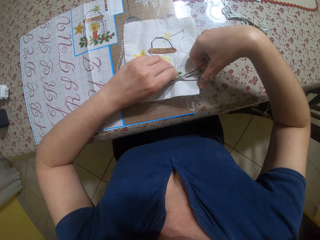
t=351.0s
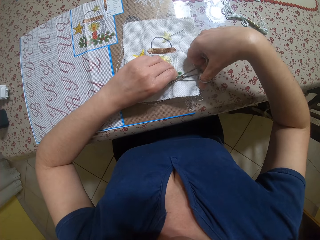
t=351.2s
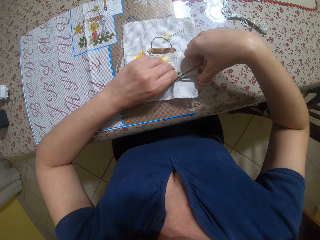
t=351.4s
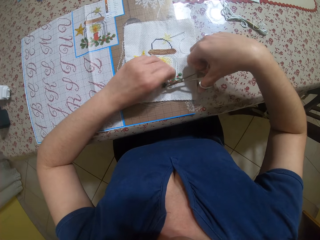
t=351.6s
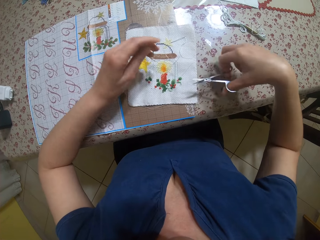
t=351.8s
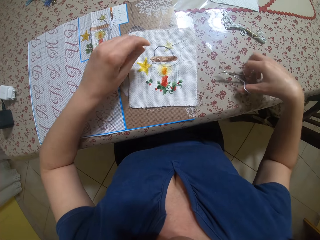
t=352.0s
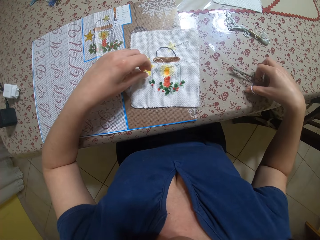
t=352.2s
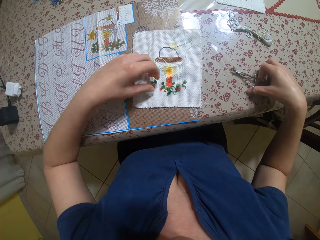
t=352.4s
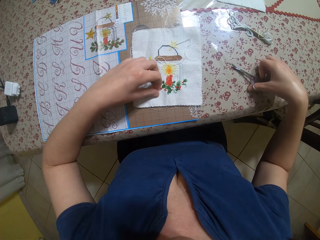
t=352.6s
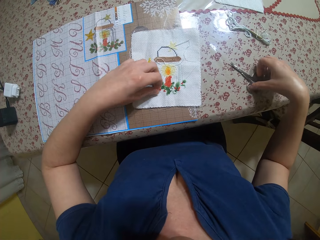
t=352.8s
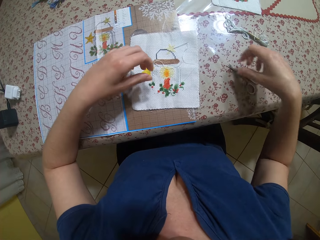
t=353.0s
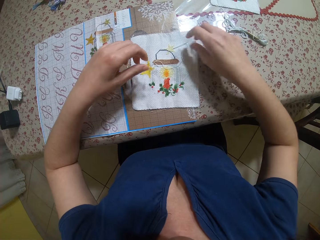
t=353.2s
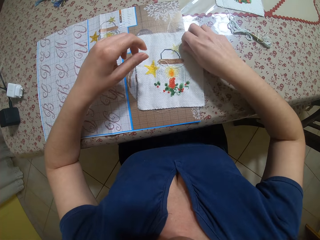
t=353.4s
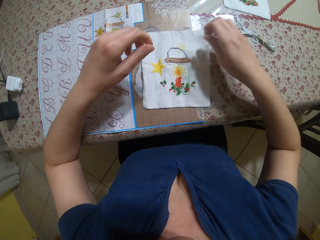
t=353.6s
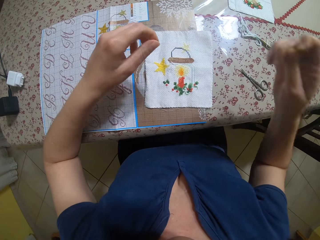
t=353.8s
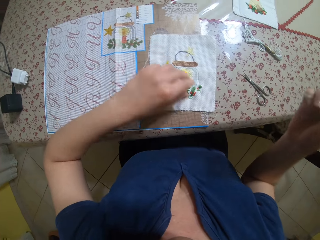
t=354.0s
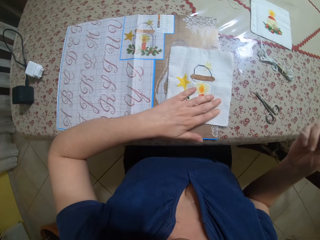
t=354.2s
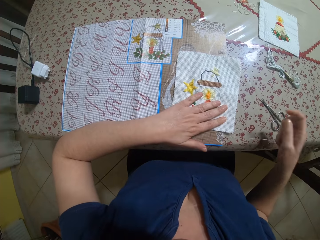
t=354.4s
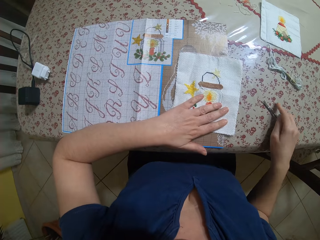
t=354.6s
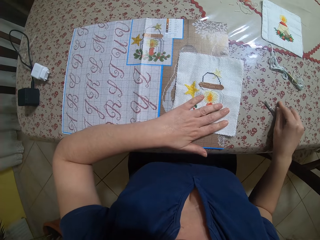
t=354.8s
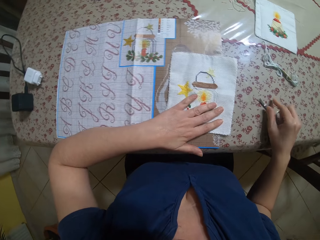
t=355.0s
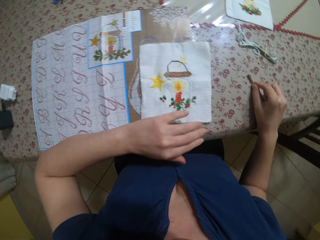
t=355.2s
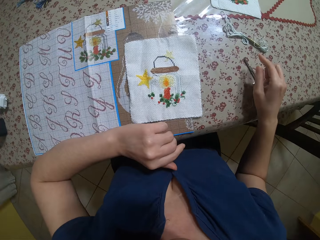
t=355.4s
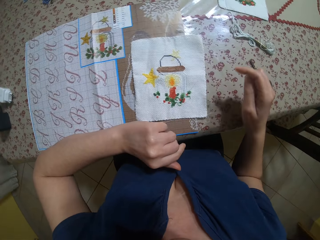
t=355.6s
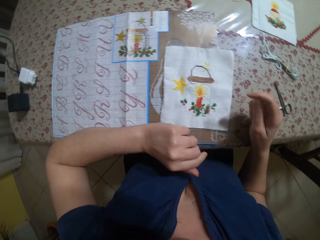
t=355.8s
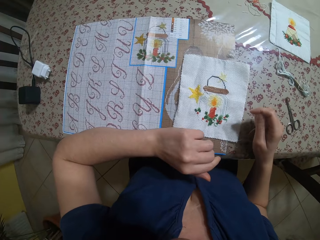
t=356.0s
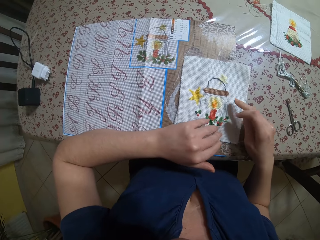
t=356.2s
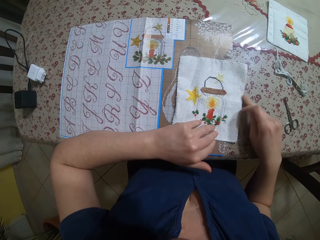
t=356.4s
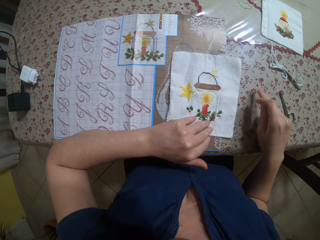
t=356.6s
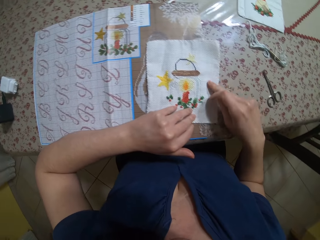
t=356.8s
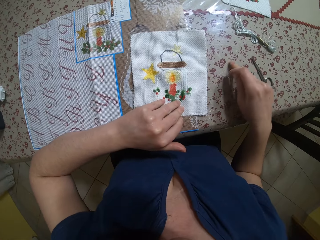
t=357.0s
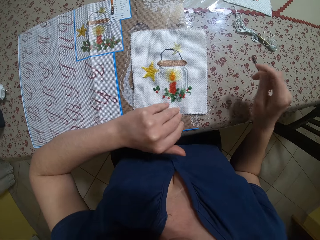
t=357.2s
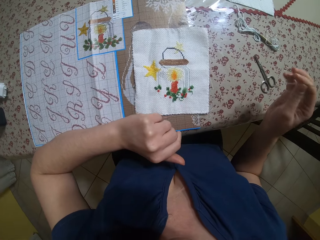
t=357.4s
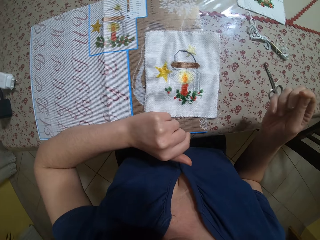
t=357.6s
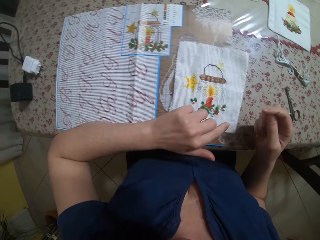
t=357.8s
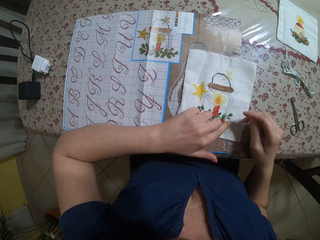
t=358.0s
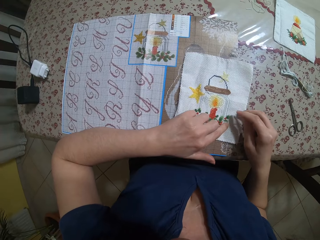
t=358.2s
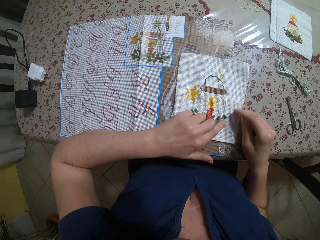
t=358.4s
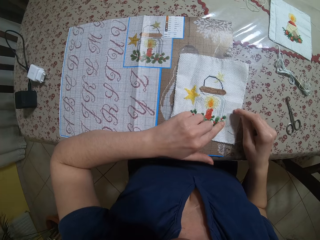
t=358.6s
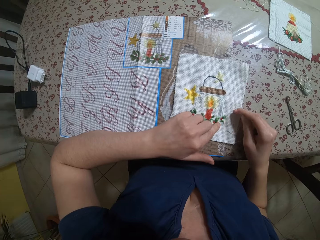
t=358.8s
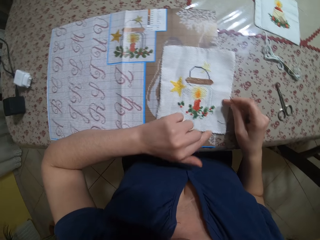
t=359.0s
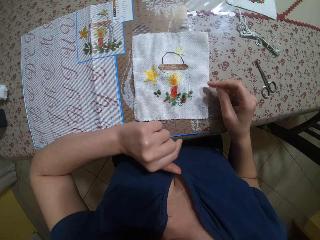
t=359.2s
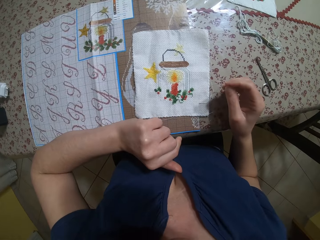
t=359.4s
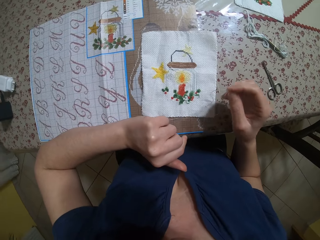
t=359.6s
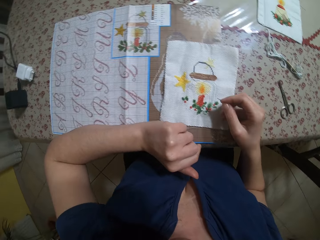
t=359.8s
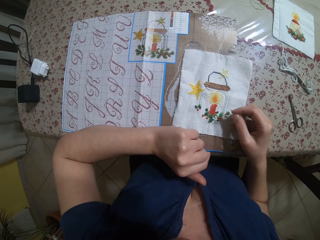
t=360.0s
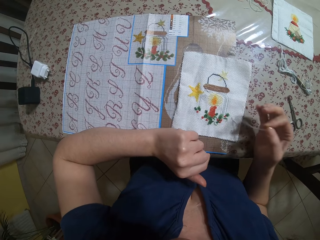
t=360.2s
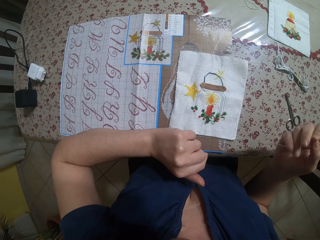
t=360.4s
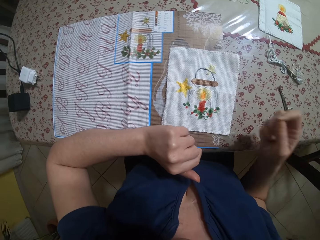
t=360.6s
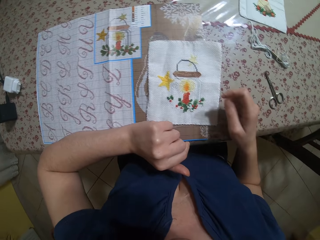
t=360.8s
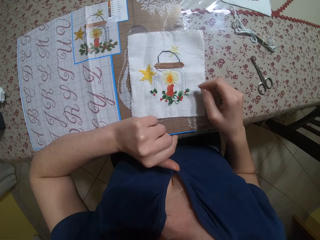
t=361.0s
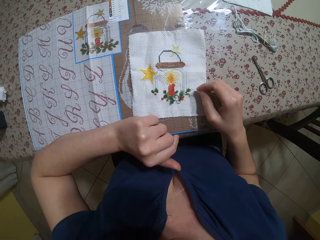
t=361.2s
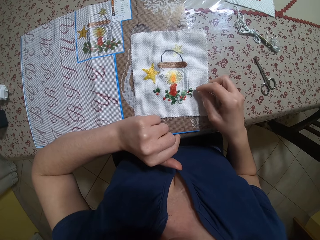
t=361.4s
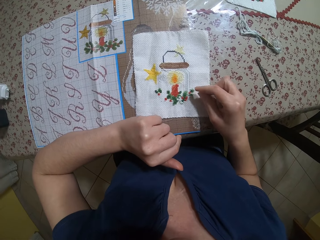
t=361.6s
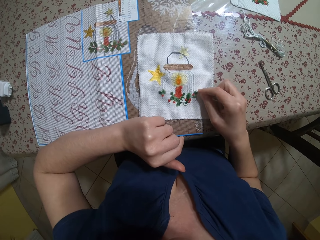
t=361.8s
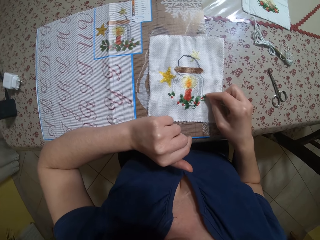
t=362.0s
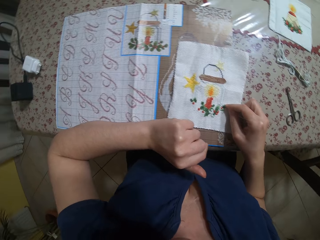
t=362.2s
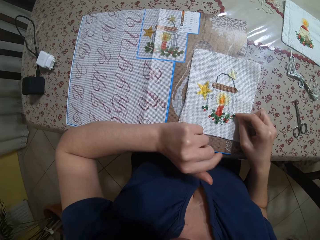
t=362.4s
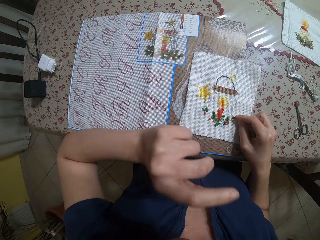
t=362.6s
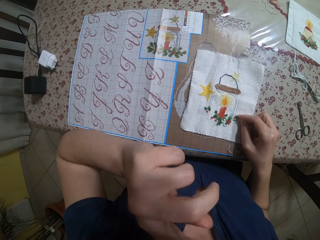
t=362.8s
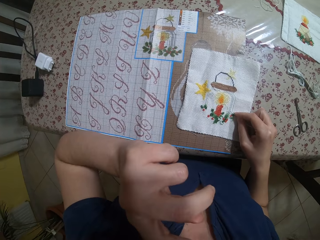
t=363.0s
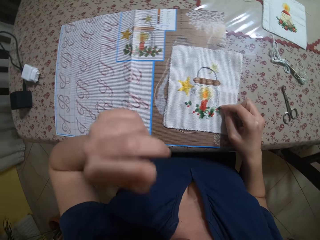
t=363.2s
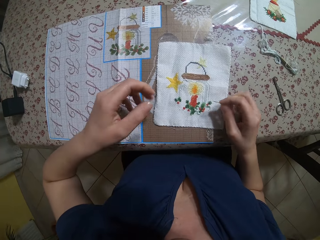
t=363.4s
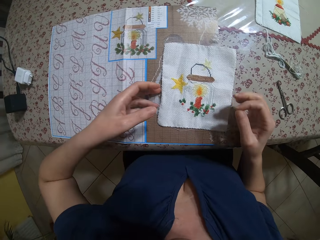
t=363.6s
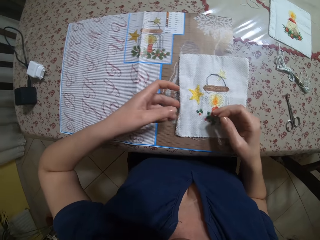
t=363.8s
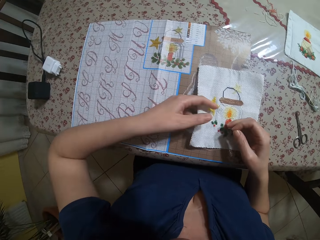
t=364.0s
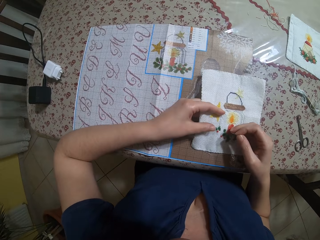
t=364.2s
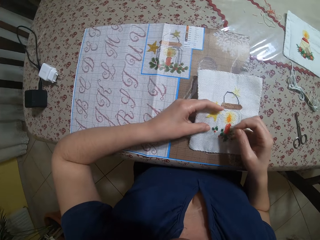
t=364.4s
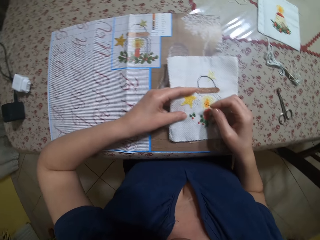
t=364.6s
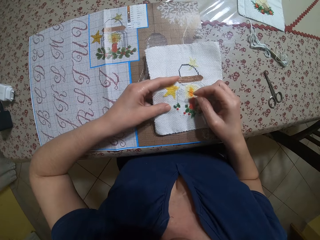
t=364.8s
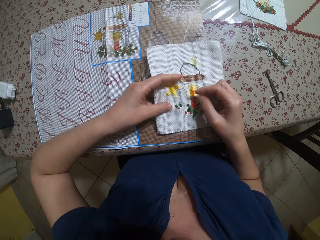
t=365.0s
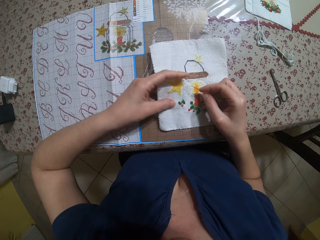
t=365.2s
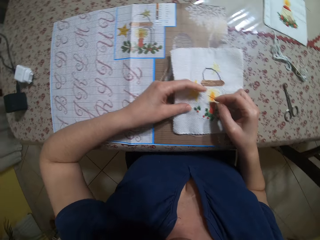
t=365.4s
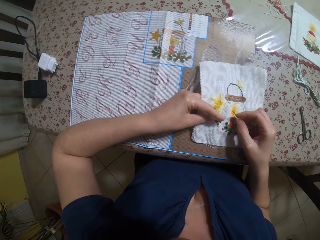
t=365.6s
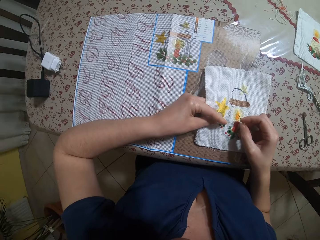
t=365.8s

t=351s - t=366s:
The camera wearer cuts the thread with the scissors in her right hand. She drops the scissors on the table with her right hand. She picks up a needle with her right hand. She presses the embroidery with her left hand. She pushes the scissors with her right hand. She lifts her left hand from the embroidery. She swipes across the embroidery with her left hand. She places both hands on the embroidery. She removes both her hands from the embroidery. She places her right hand on the embroidery. She removes her right hand from the embroidery. She places her right hand on the embroidery. She raises her left hand. She puts her left hand behind the embroidery. She picks up the piece of cloth.

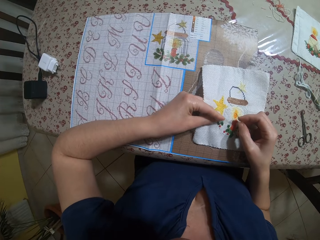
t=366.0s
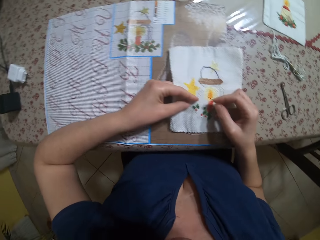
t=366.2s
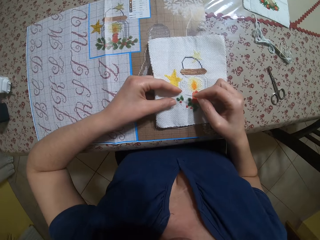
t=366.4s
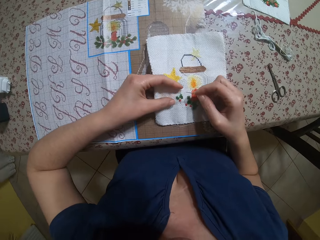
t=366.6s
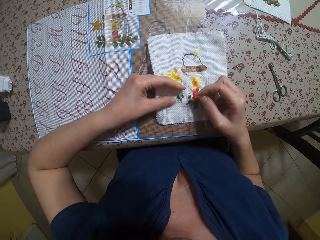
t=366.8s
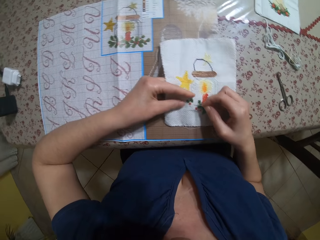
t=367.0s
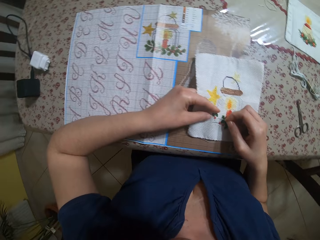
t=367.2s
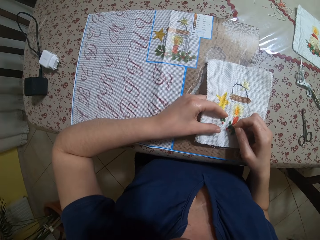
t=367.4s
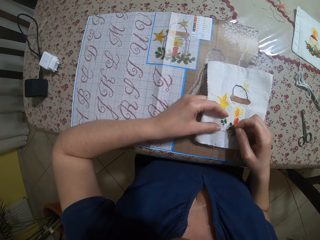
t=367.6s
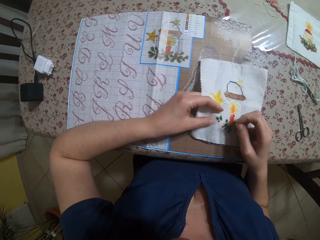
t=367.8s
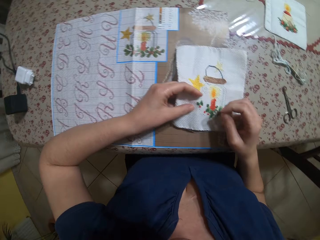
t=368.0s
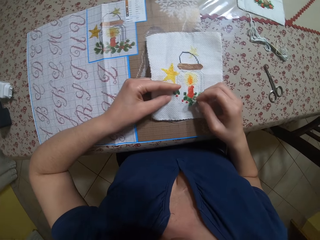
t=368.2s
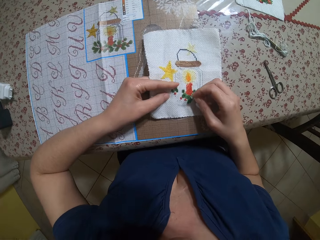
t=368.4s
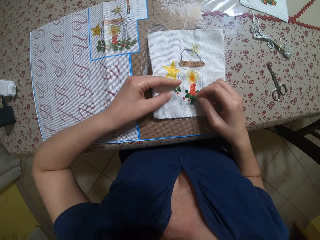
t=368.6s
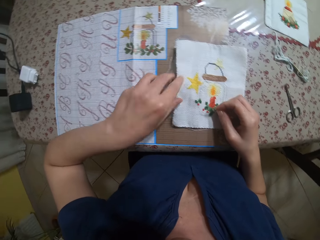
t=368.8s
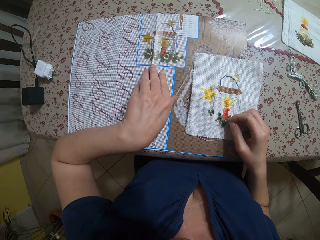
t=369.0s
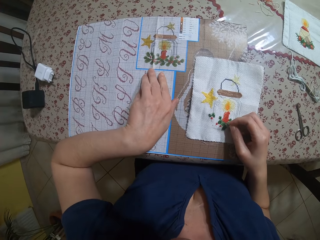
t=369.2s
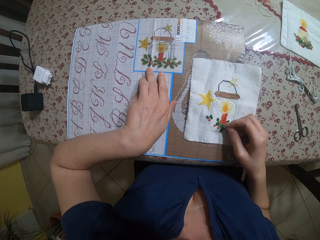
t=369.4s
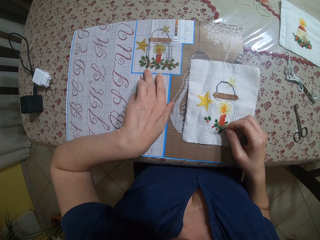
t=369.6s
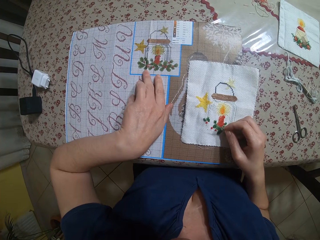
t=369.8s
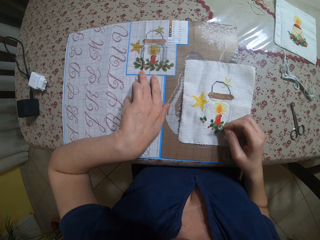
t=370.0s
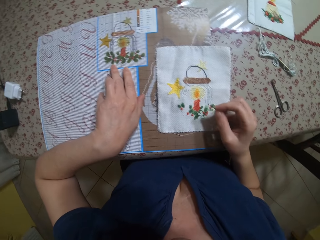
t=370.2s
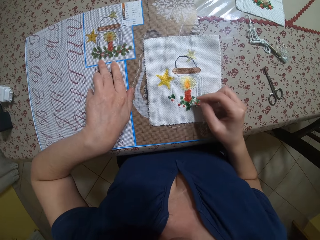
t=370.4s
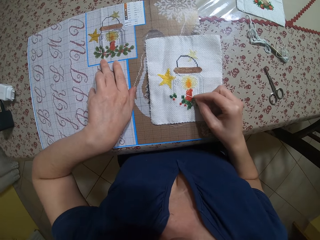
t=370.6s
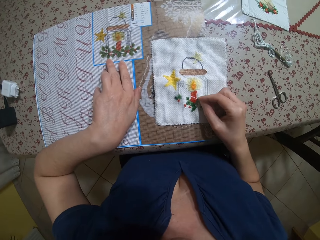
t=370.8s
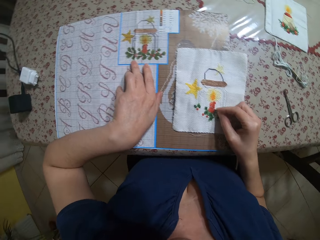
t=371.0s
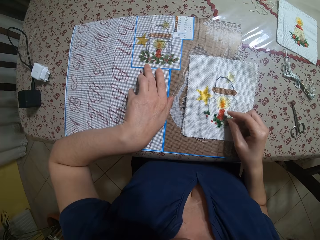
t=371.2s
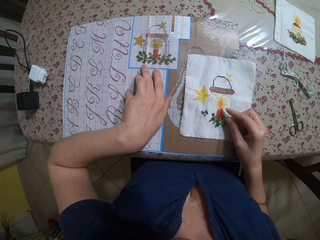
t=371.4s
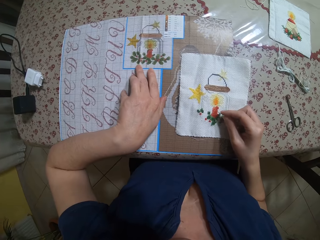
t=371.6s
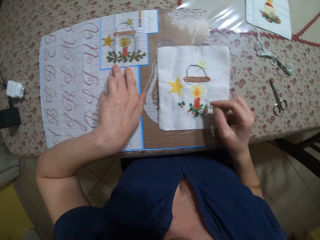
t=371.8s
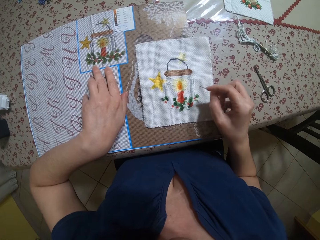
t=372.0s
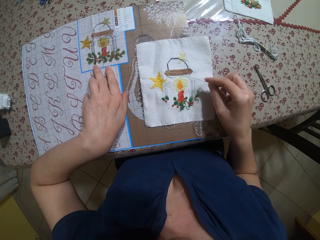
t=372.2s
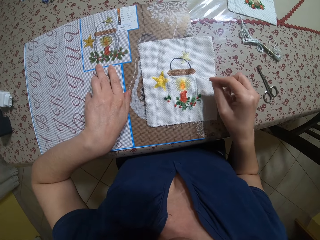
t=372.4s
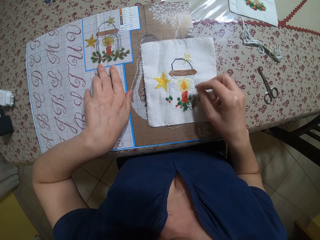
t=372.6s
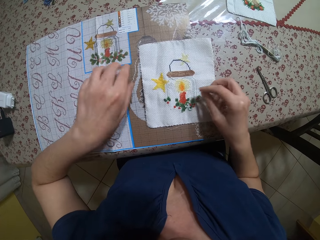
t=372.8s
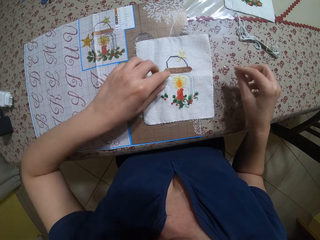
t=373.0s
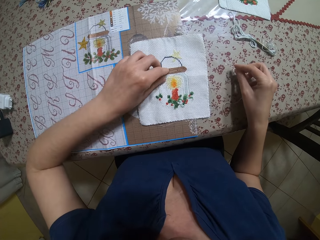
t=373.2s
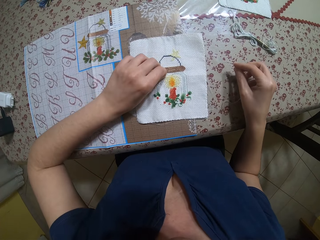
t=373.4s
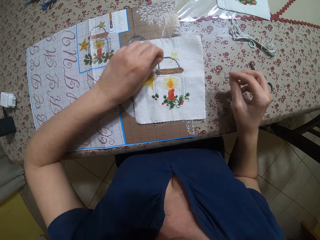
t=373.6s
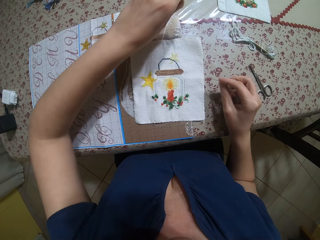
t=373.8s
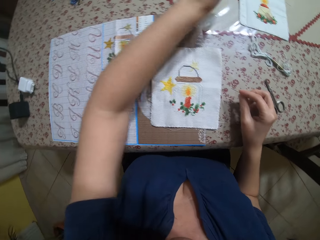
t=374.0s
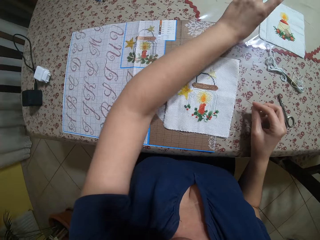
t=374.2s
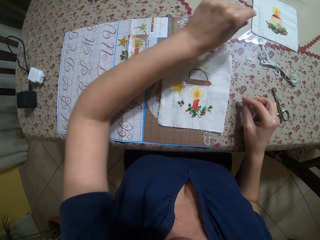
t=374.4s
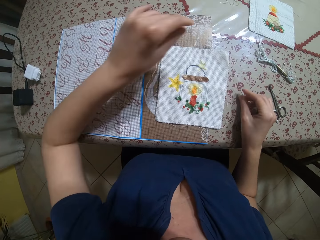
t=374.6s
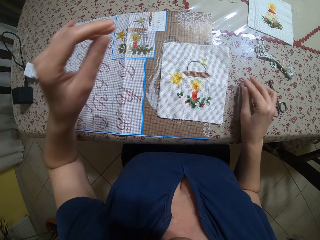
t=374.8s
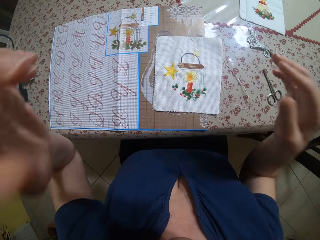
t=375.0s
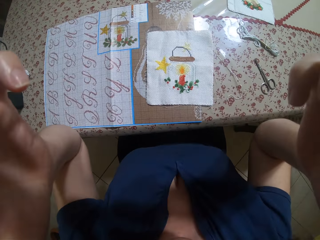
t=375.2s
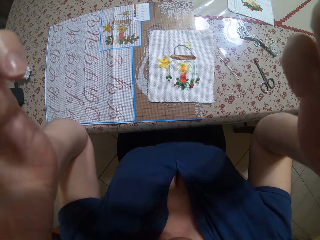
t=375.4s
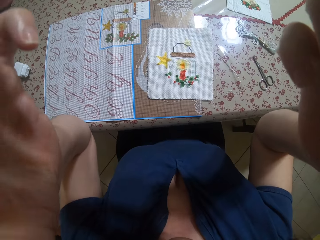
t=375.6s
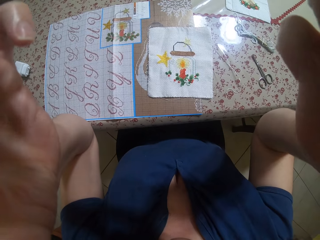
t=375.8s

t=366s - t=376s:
The camera wearer shifts the embroidery with her left hand. She drops the piece of cloth on the table. She puts her right hand on the table. She touches a piece of paper. She points the needle at the embroidery with her right hand. She lifts a thread from the embroidery with her left hand. She drops the needle on the table with her right hand. She lifts her hands.
